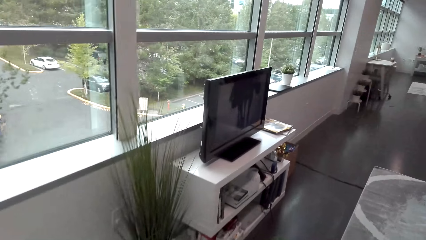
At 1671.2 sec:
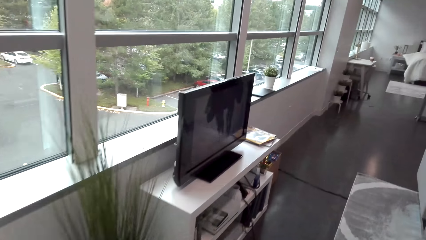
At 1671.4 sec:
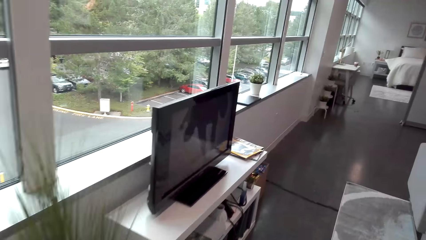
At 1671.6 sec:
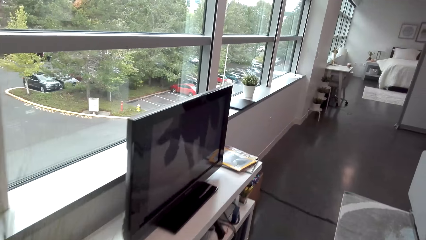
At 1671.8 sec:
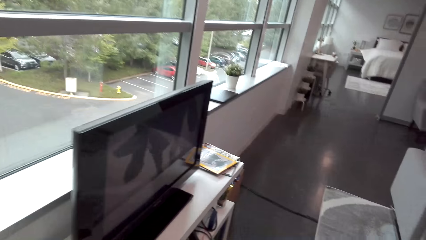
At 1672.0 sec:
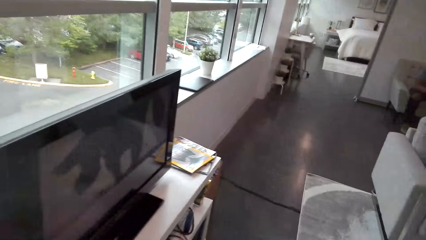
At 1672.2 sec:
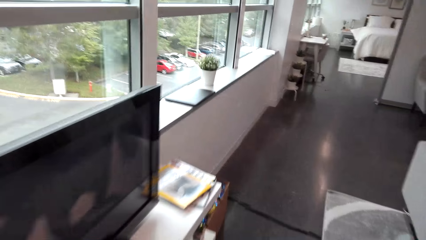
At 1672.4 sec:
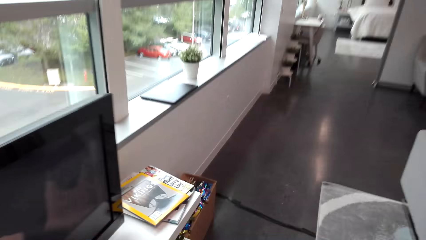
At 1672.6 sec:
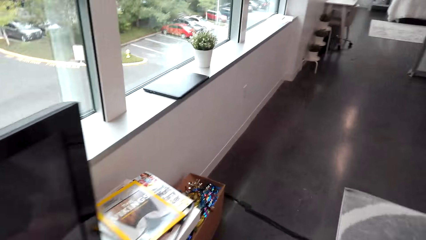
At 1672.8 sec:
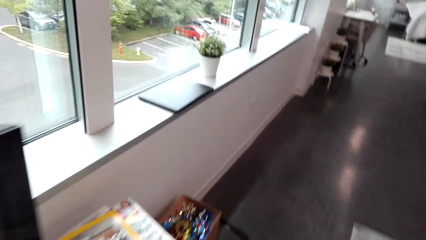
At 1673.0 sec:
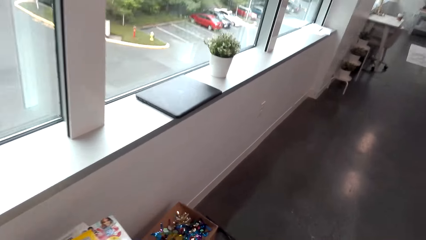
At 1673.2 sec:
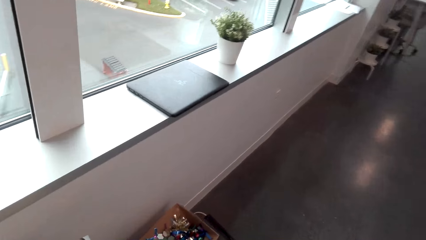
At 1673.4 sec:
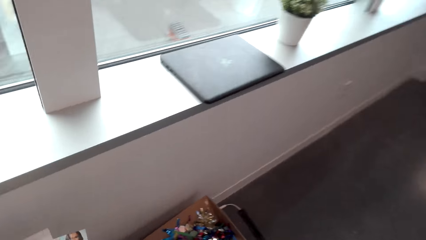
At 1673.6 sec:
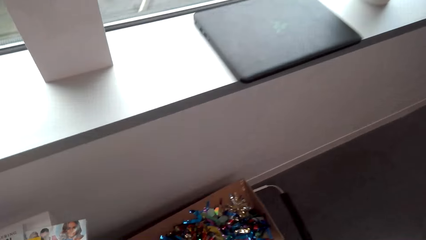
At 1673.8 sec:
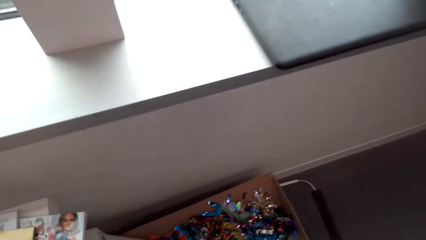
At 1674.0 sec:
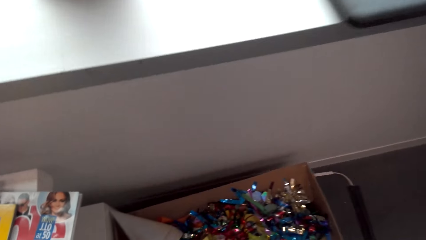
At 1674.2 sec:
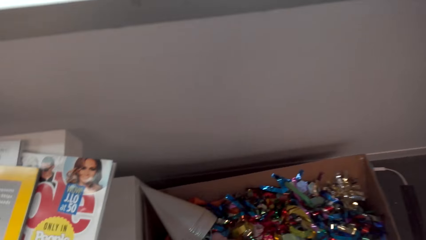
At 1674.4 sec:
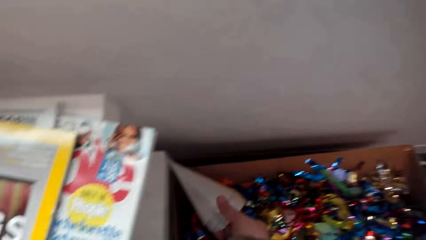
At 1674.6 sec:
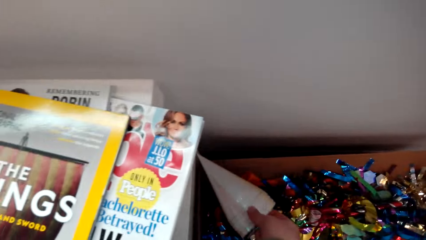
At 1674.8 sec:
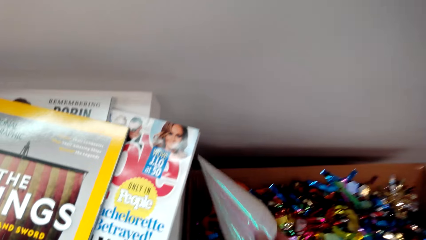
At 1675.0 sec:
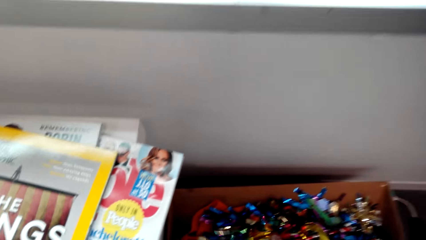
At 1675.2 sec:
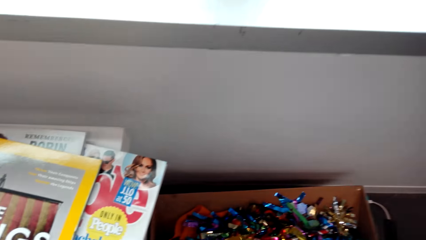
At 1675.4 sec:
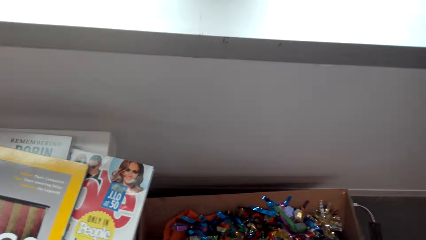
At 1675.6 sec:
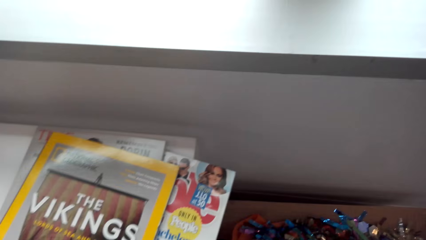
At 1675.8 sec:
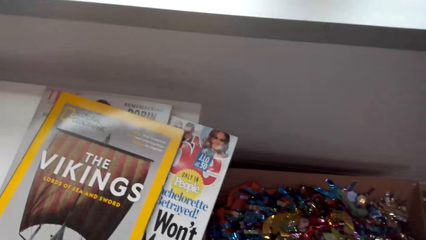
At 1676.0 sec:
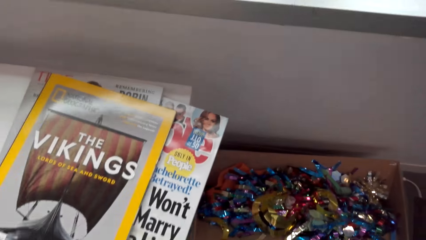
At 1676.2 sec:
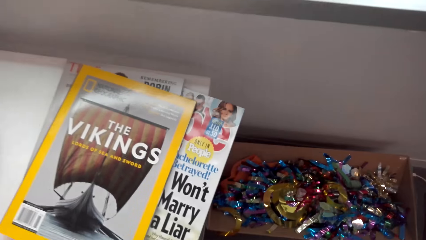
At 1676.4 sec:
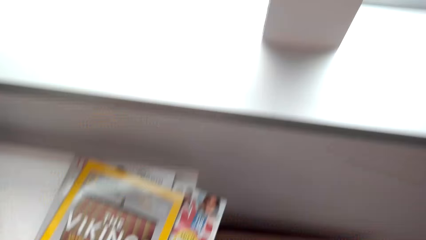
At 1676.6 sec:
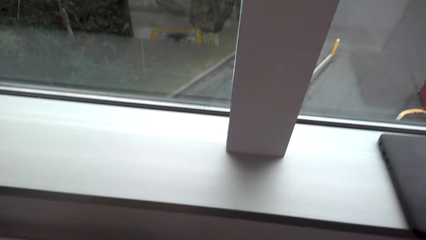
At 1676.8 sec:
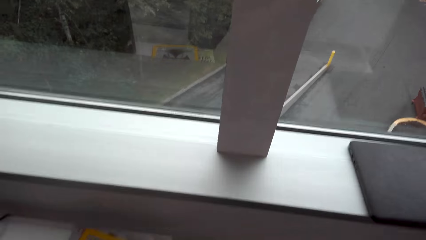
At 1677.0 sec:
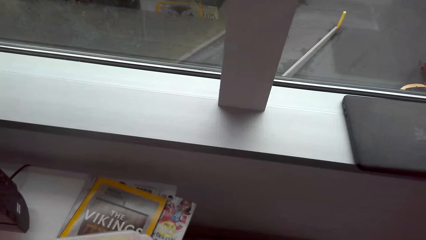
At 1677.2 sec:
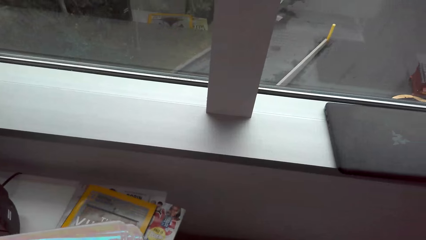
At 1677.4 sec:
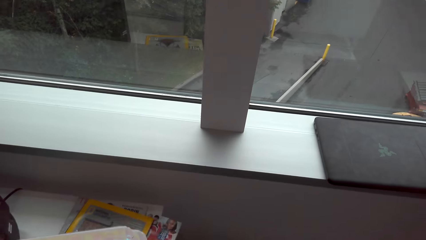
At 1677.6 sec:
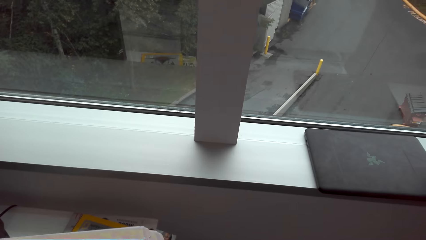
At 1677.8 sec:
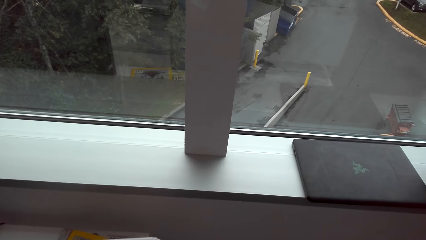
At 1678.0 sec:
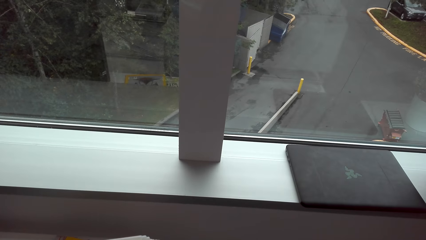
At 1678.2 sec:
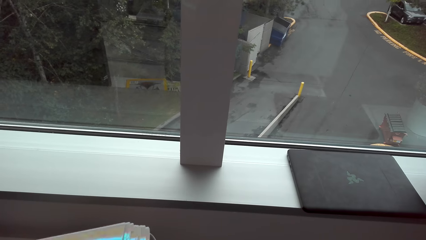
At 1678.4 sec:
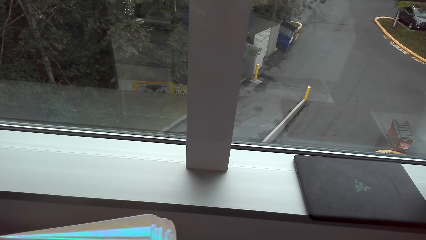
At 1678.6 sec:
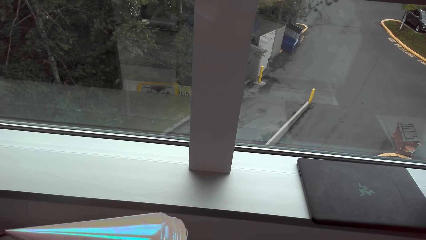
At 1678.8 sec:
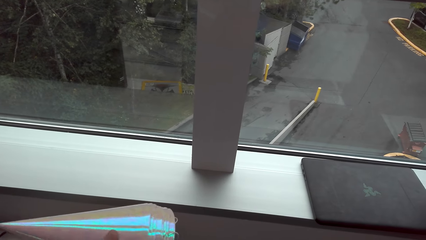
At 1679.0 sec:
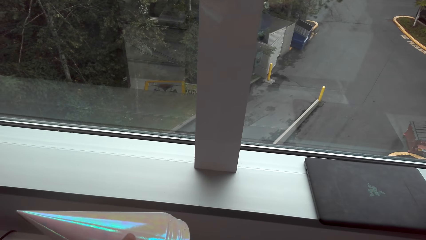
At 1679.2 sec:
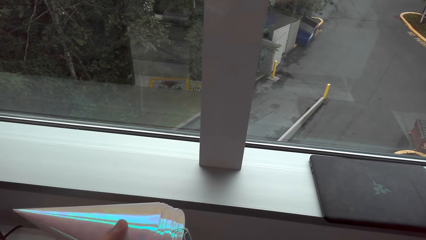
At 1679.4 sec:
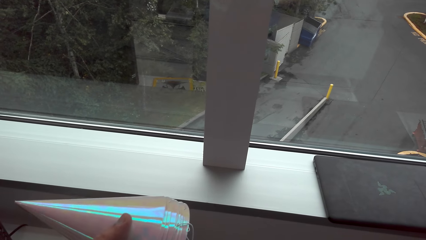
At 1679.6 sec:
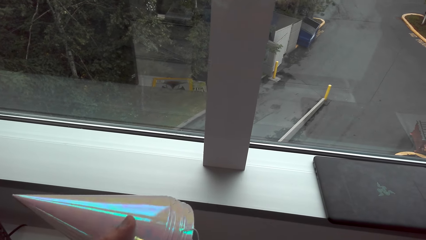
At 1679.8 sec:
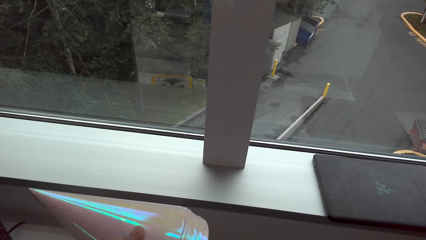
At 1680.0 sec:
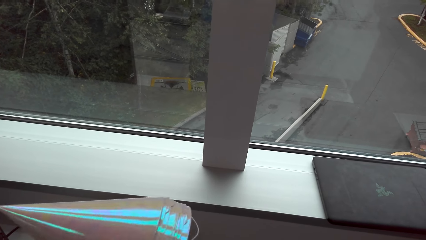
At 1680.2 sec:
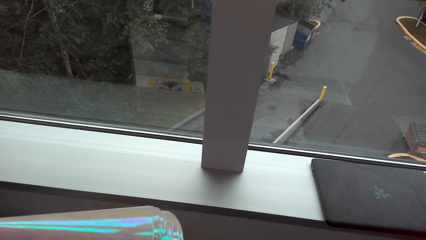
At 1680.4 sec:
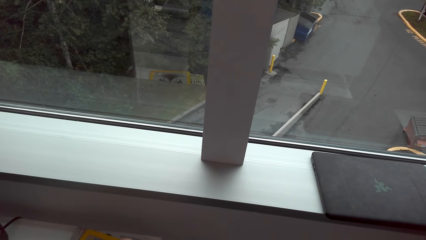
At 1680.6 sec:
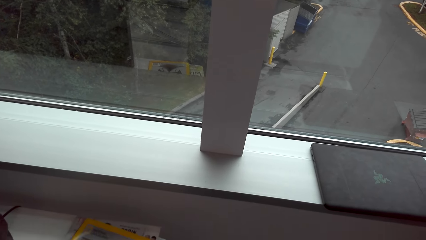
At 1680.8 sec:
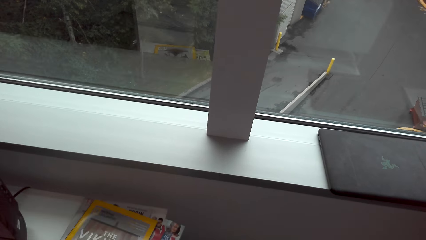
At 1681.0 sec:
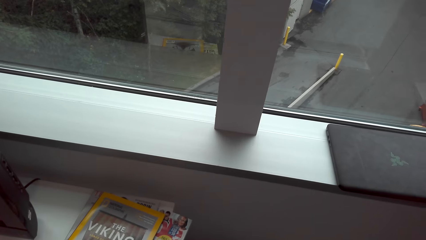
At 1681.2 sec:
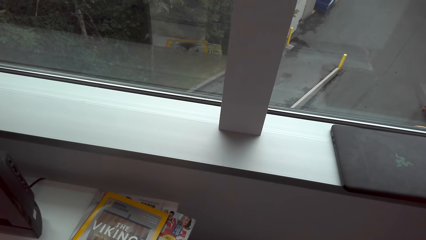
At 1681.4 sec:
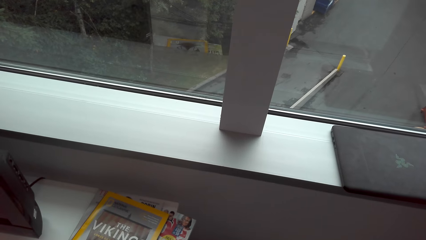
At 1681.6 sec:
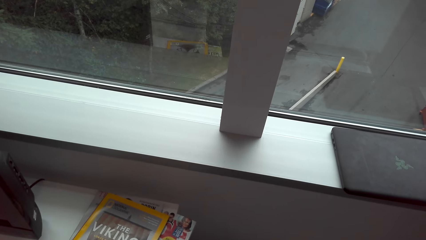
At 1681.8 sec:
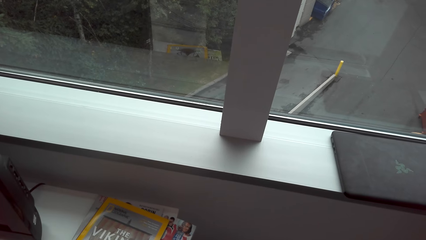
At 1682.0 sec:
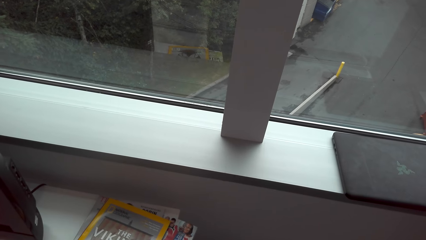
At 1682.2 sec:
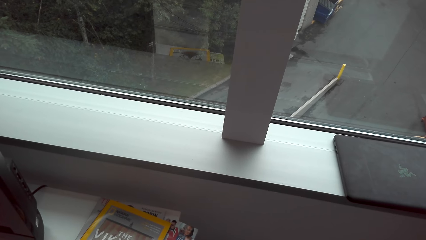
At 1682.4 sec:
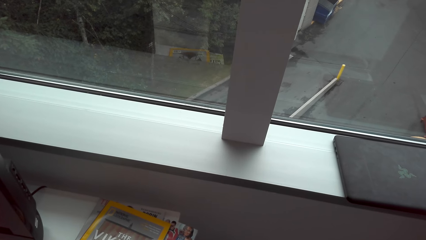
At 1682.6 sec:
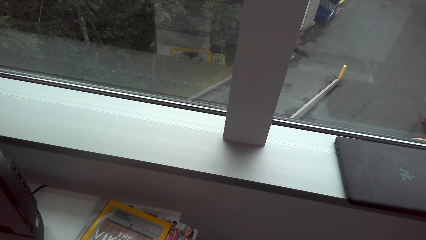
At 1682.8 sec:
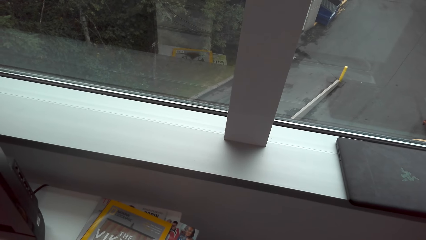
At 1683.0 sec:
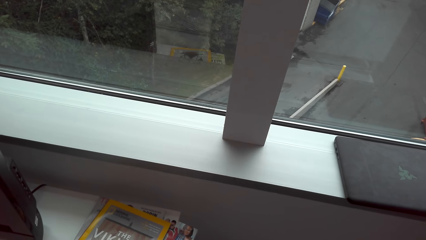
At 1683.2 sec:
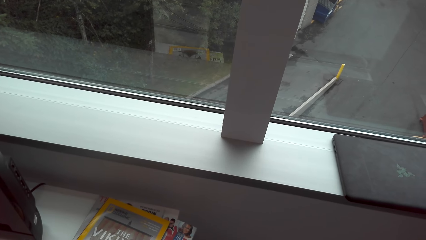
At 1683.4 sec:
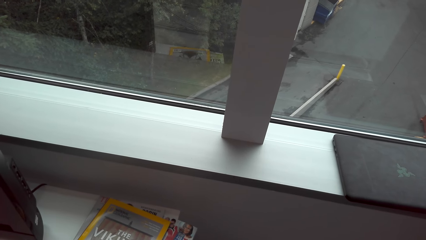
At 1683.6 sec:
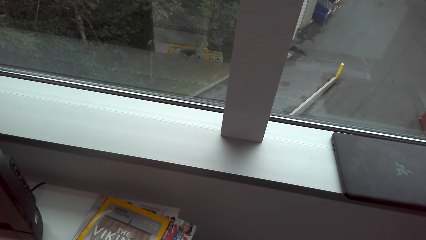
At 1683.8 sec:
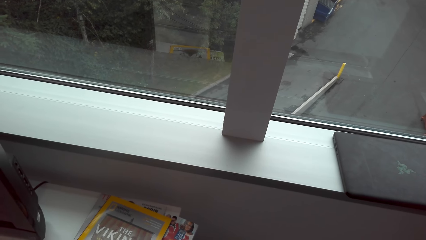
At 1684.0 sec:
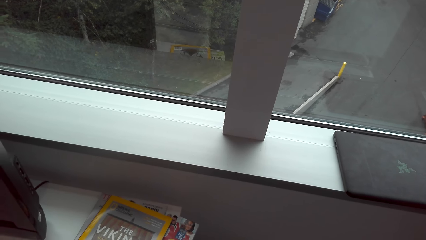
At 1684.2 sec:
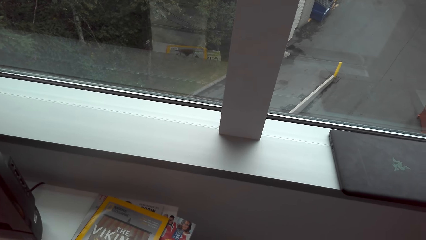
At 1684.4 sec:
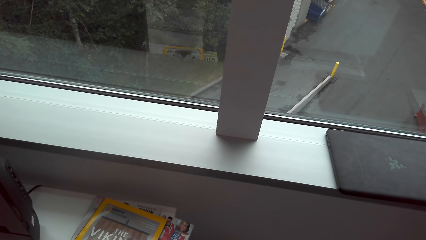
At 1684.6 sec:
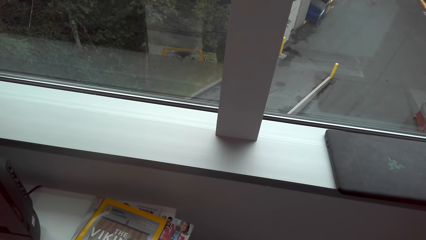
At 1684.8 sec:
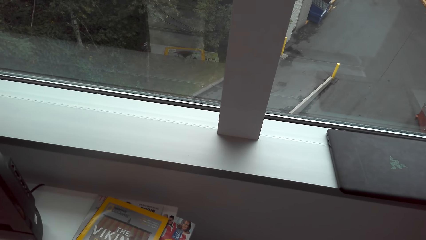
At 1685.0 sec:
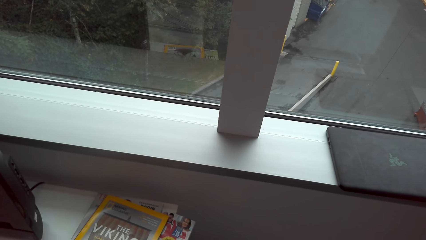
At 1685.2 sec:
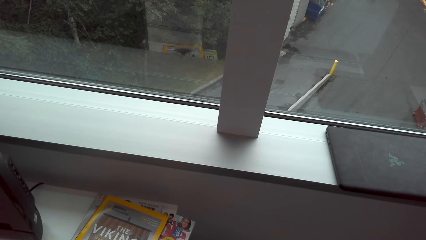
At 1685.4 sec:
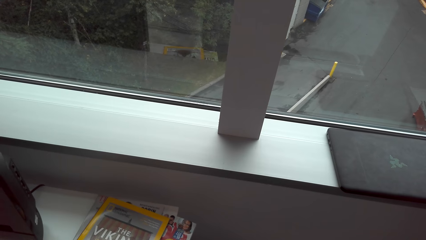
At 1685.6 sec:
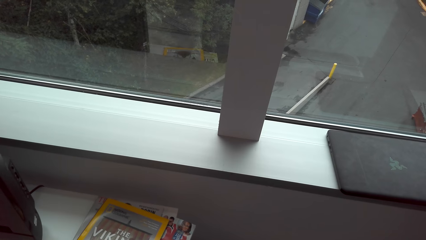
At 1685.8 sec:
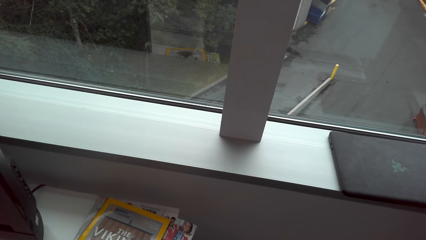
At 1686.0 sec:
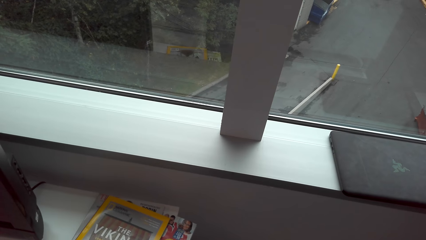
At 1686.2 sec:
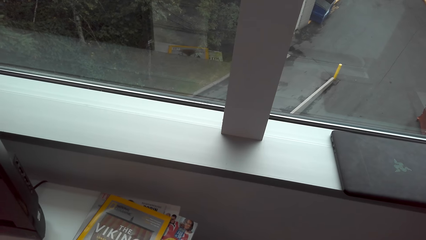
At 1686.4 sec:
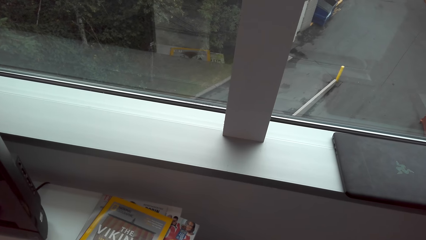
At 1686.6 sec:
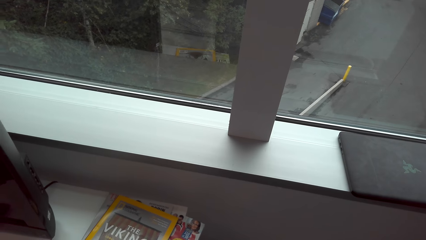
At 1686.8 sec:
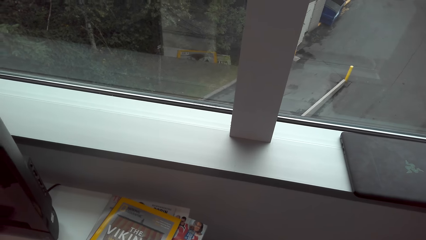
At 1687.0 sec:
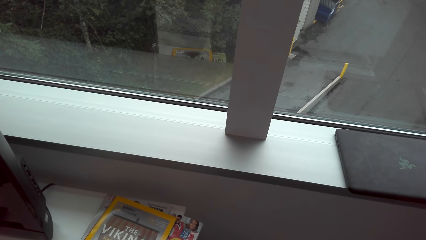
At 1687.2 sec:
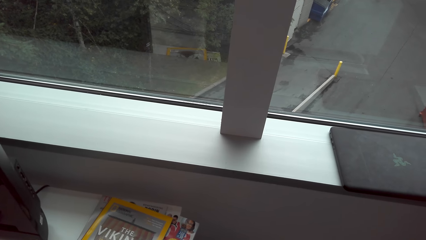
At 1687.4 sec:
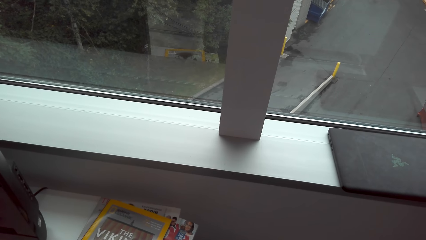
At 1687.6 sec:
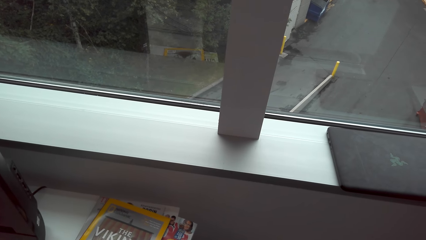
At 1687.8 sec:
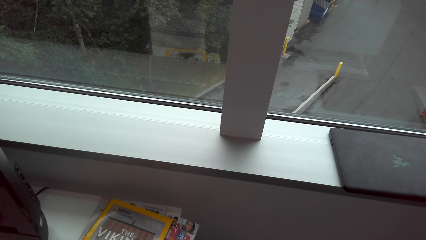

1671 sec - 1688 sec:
The camera wearer takes cone flowers or decoration from the box. They bend down. They count the flowers. They look around. They stare at the decoration. They look around.
